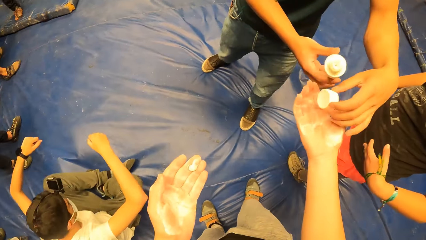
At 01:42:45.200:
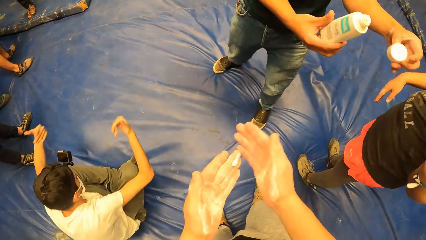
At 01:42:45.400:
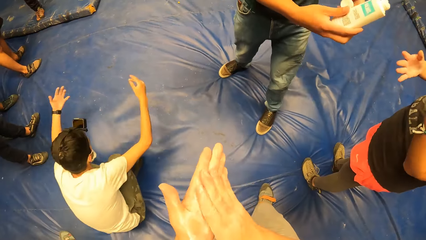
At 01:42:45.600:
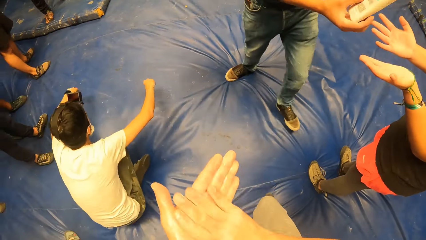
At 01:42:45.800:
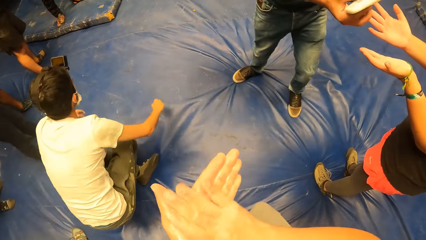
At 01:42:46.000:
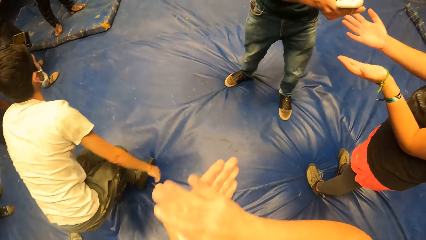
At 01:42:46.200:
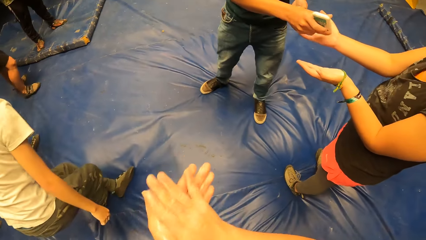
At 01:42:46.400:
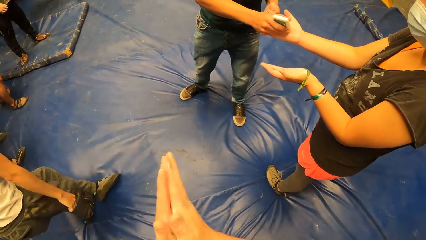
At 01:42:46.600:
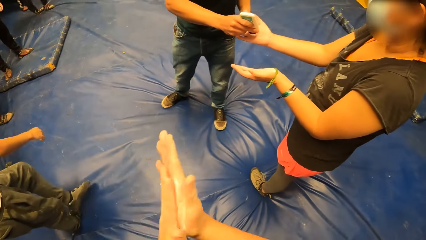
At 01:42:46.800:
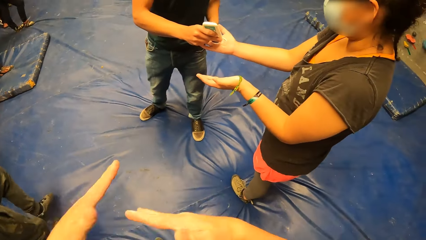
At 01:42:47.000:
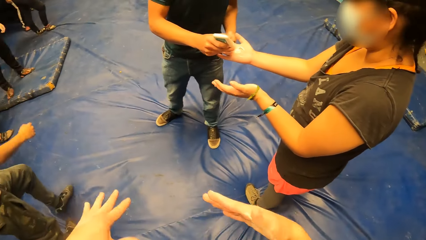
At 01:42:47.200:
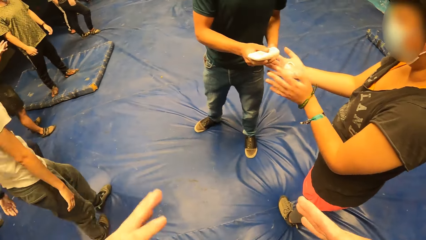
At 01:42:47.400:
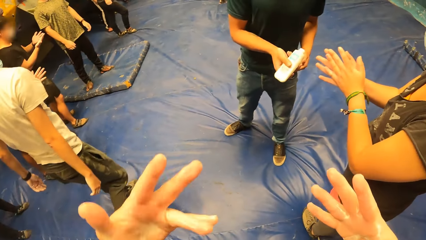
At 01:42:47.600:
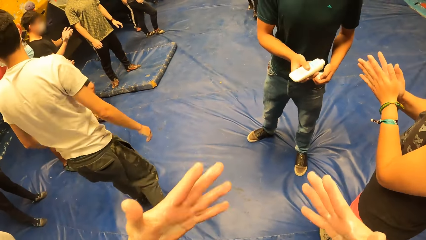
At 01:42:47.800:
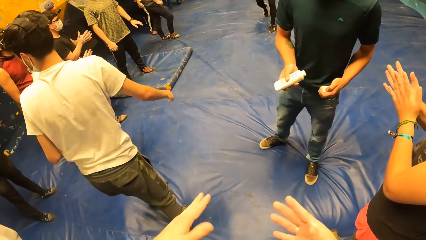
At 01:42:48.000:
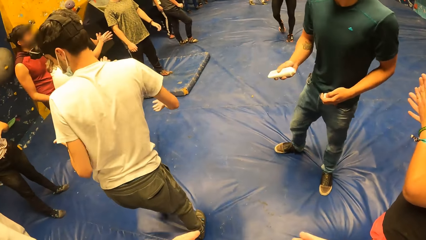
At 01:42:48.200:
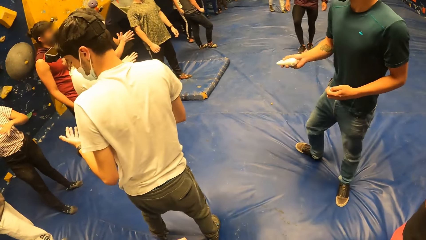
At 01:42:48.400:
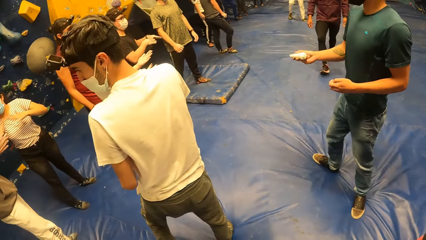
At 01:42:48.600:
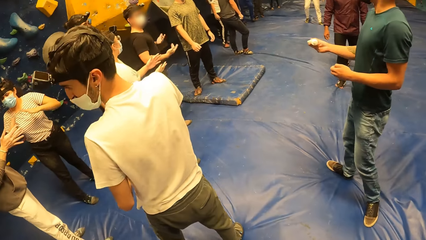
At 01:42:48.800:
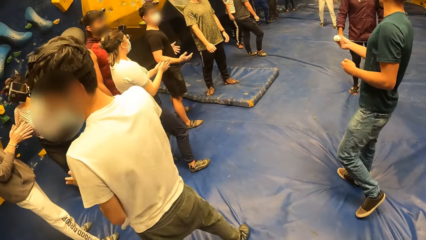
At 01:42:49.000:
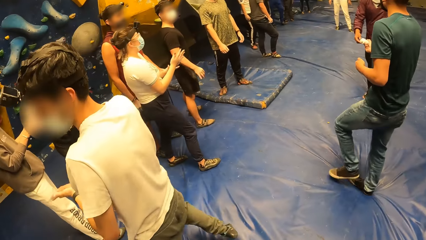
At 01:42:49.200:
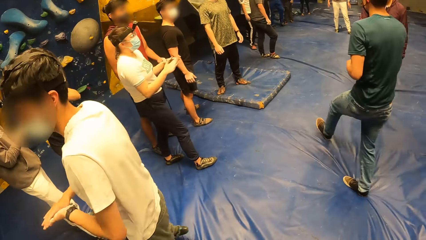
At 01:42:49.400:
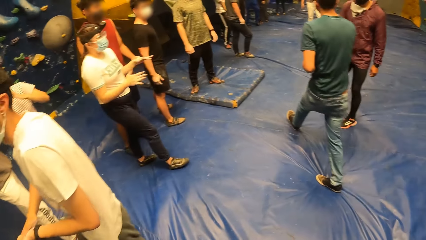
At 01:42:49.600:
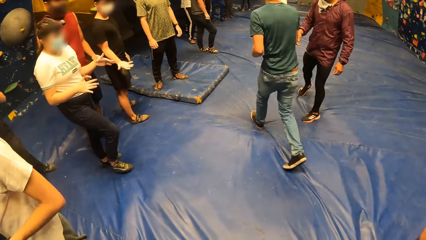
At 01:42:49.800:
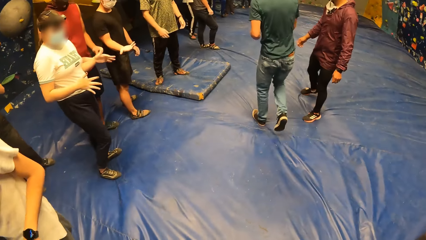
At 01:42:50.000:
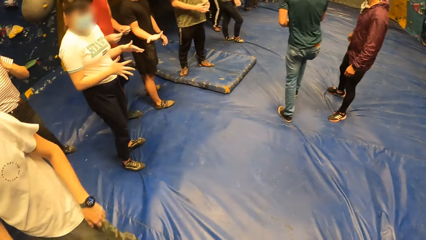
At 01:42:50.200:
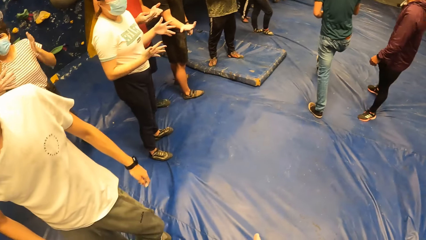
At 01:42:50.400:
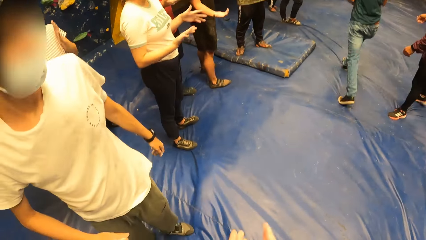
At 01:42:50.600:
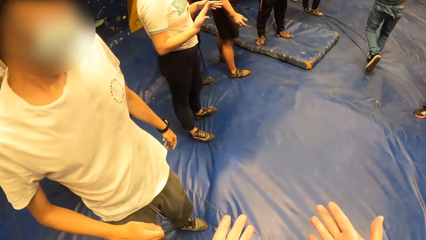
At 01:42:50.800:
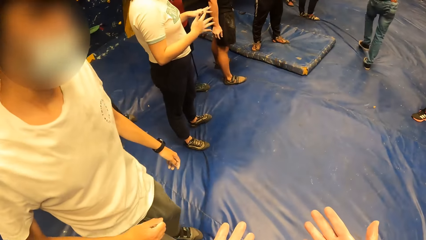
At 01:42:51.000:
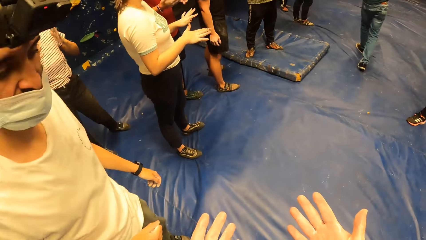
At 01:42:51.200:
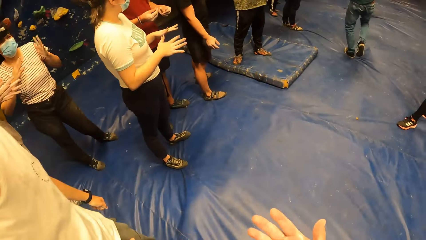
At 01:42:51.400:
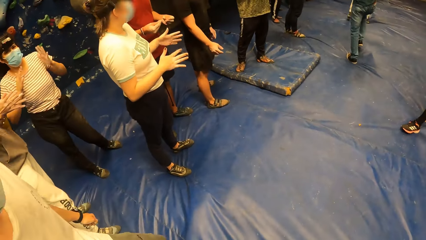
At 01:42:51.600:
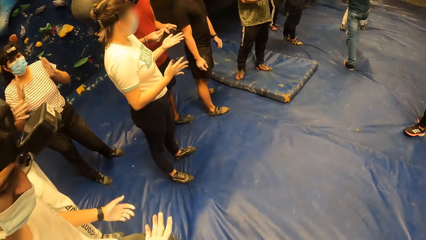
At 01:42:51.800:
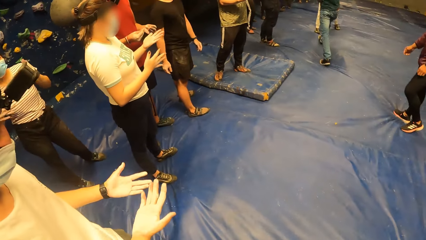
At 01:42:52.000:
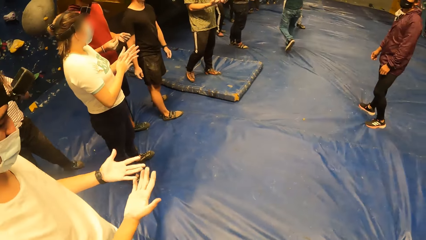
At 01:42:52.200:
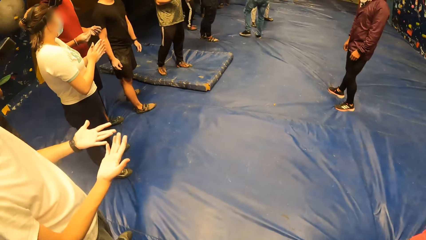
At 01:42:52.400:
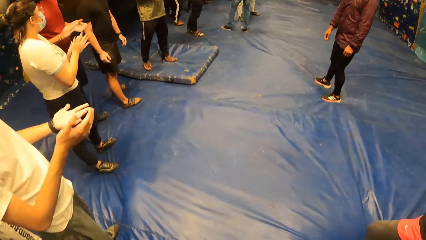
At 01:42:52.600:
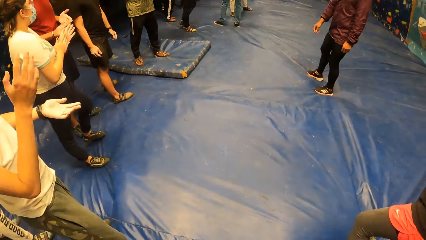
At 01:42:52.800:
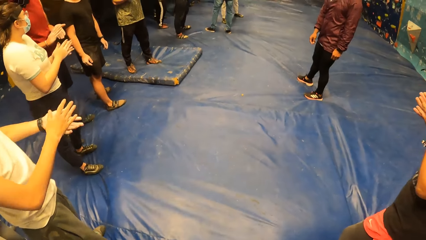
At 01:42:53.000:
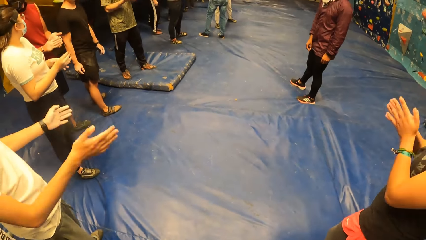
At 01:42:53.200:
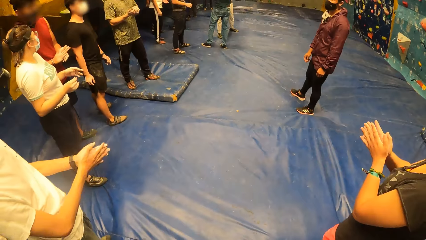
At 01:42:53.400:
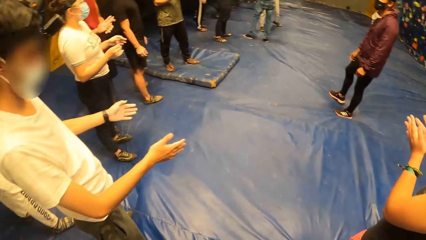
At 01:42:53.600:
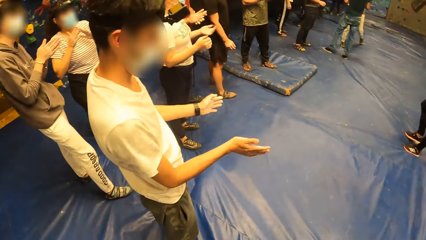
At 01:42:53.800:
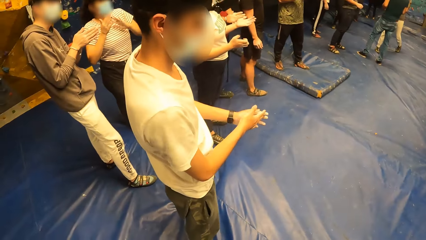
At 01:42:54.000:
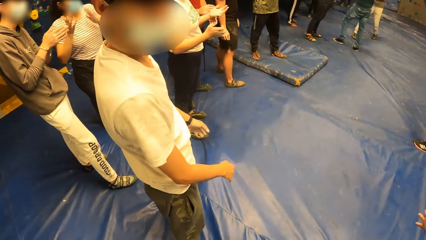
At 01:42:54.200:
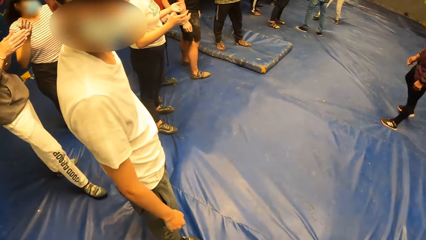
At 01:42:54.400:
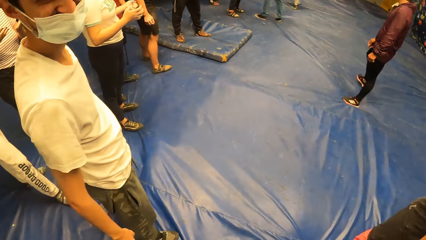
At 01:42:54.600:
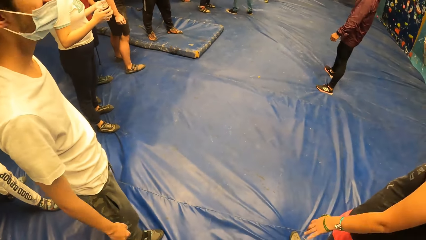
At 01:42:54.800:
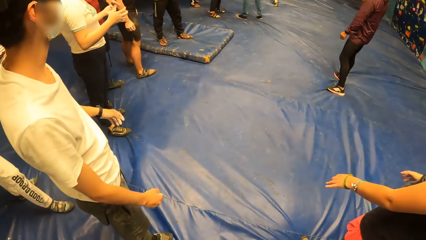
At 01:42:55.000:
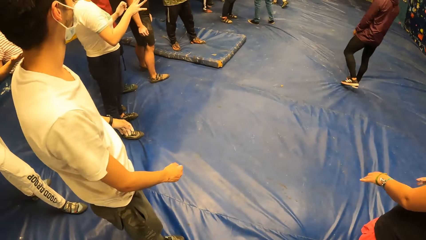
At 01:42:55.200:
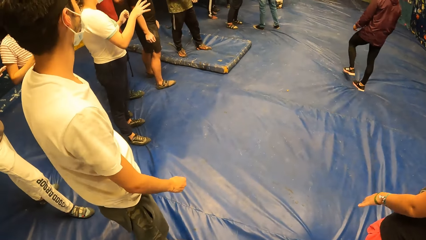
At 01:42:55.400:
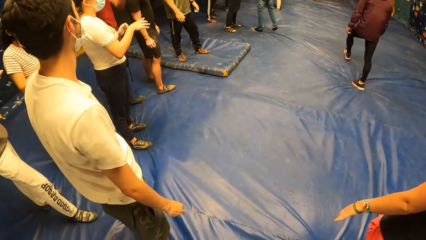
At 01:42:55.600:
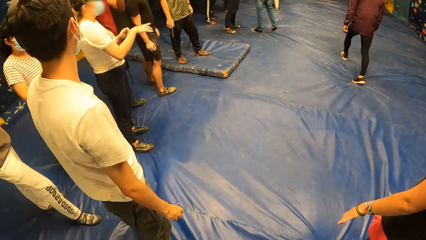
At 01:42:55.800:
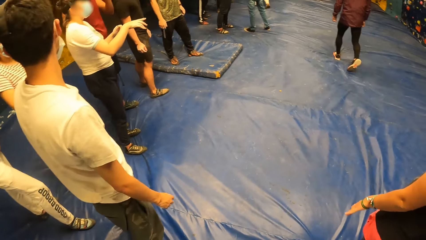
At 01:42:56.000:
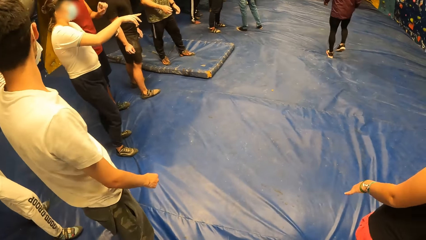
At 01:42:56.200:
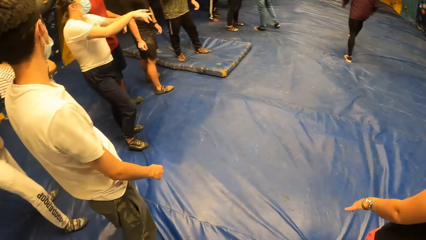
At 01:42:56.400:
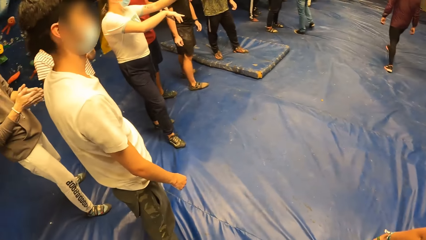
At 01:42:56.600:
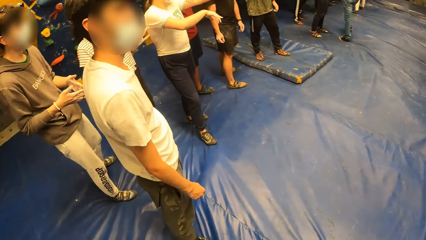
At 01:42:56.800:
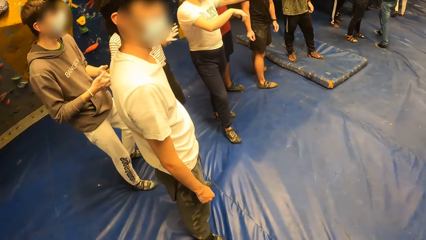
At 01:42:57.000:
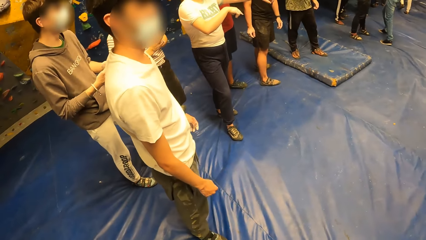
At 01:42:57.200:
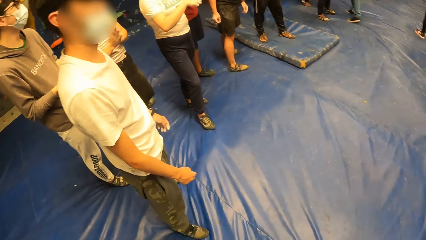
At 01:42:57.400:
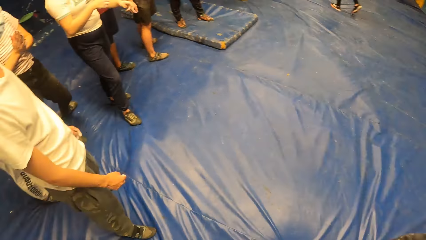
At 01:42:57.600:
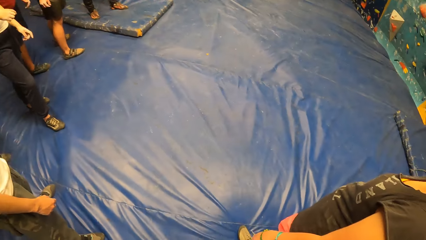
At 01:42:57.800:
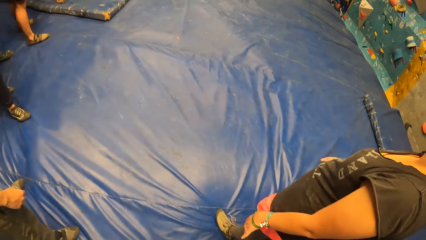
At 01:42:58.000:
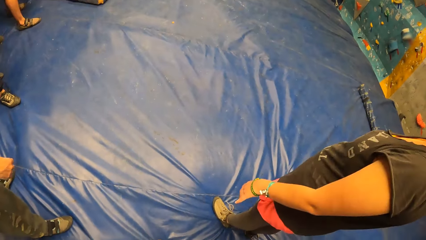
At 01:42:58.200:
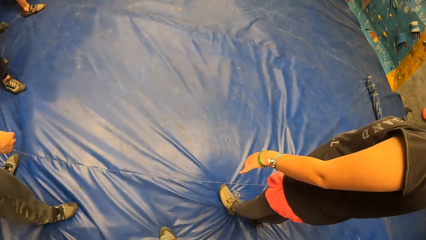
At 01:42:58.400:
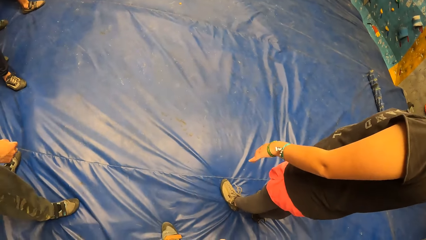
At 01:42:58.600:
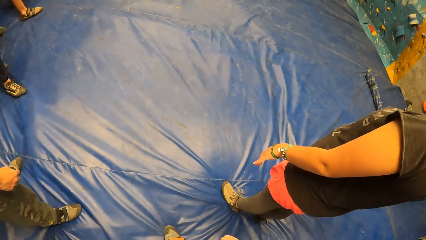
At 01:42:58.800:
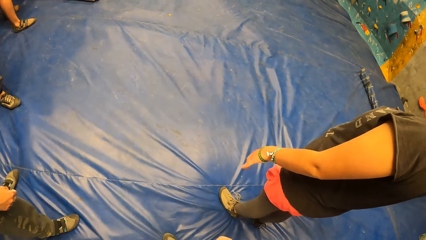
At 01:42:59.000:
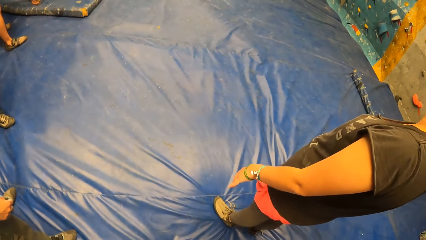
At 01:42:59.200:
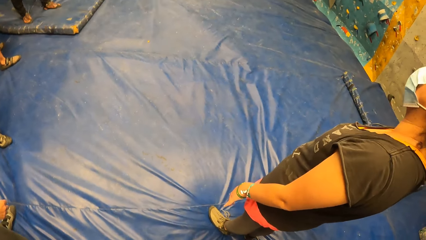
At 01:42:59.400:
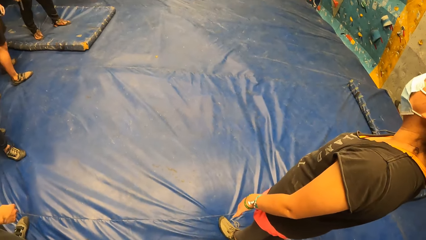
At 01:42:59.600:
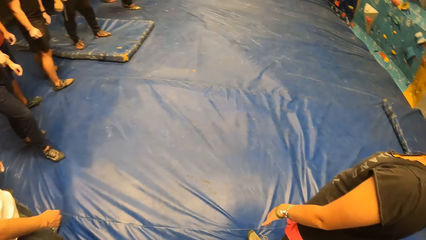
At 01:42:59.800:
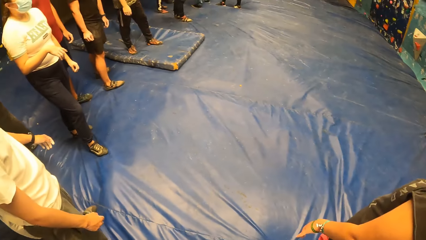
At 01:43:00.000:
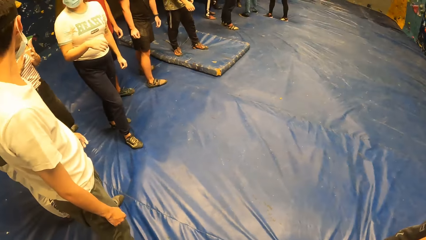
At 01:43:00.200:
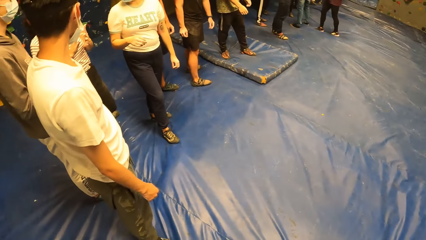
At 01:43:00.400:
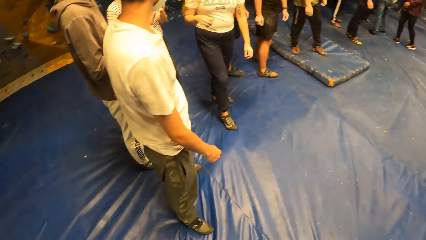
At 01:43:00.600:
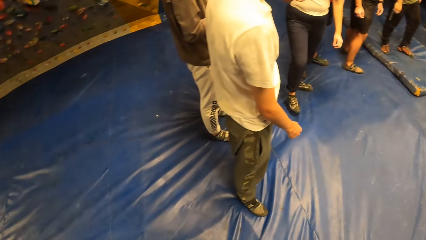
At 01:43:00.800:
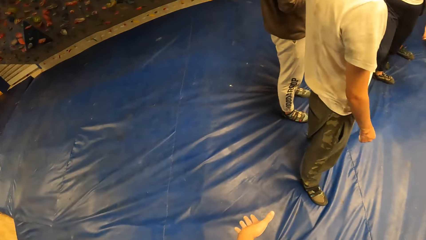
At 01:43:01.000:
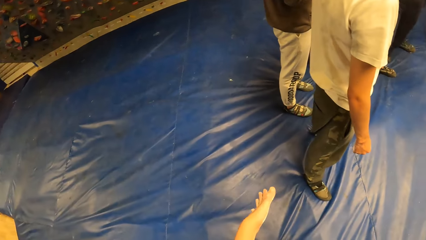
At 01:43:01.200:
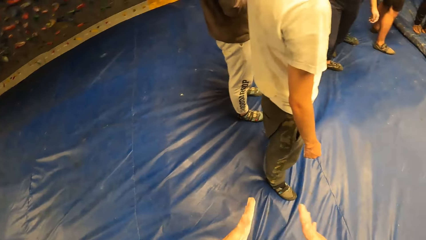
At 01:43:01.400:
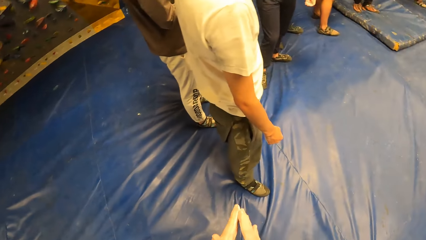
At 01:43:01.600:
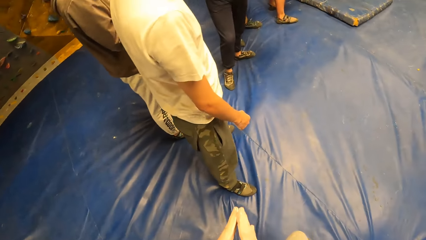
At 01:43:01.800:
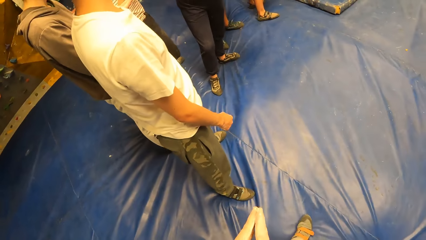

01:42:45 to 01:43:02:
The camera wearer passes the bottle of sanitizer to a man. He rubs the sanitizer on his hands. The man gives a woman the oil. The camera wearer shakes his hands and looks at the hands. The woman applies oil on her hand. The man shakes the bottle and walks in the room. The camera wearer looks at his hands. He looks around the room.
